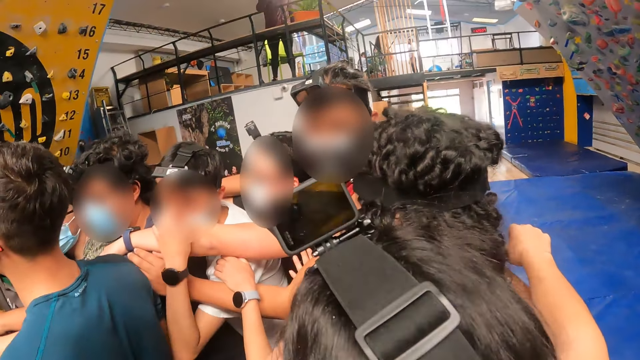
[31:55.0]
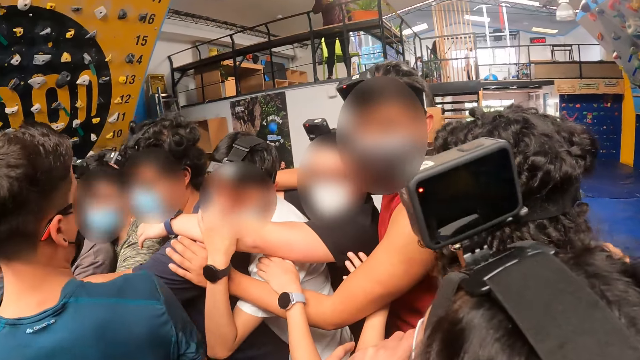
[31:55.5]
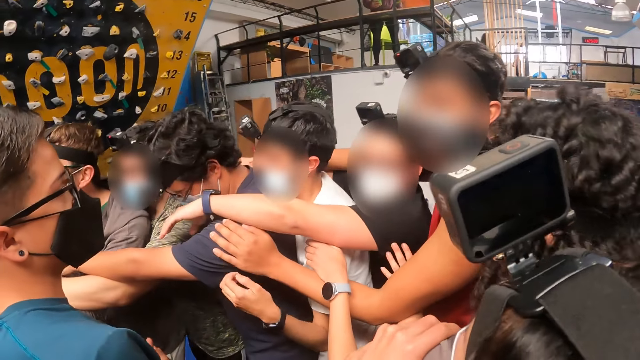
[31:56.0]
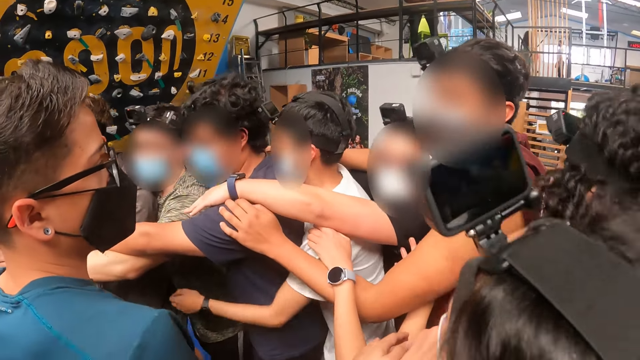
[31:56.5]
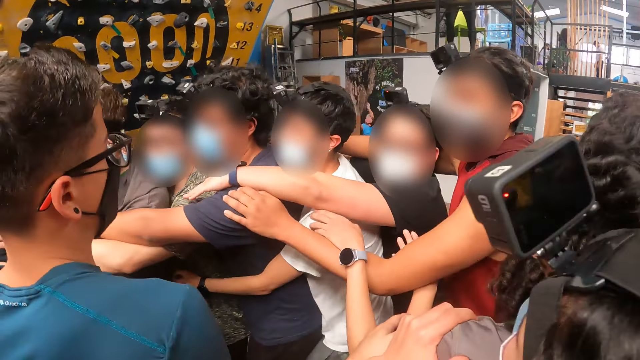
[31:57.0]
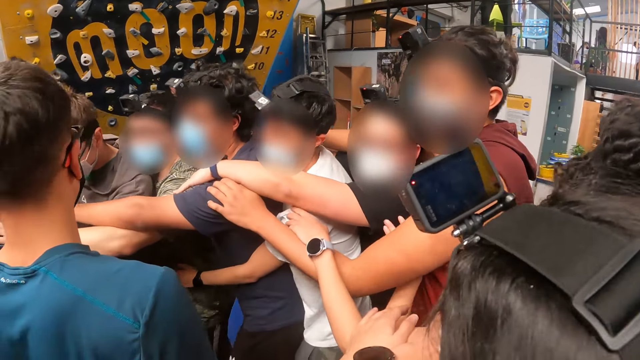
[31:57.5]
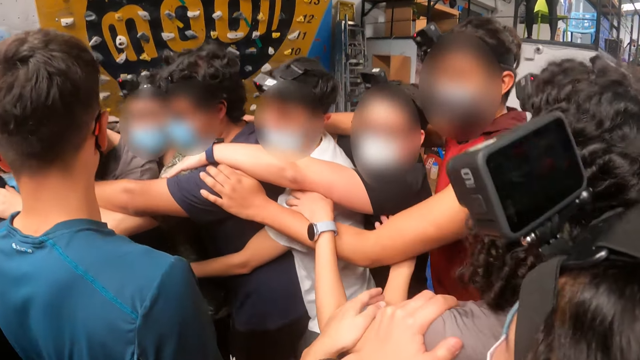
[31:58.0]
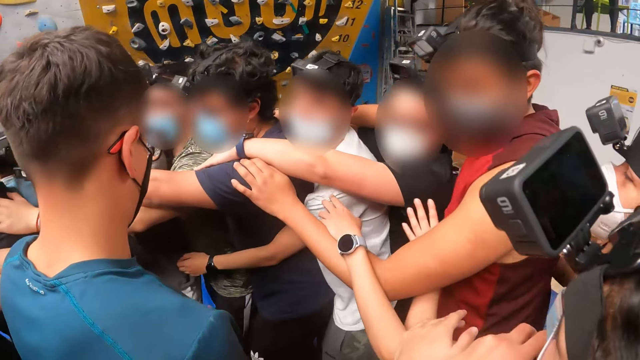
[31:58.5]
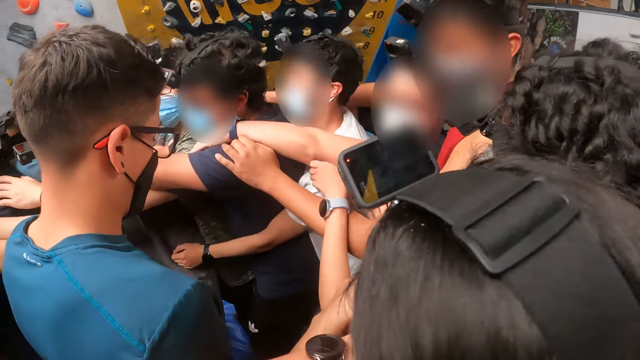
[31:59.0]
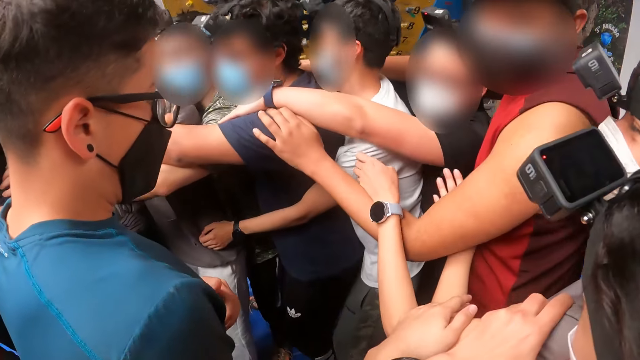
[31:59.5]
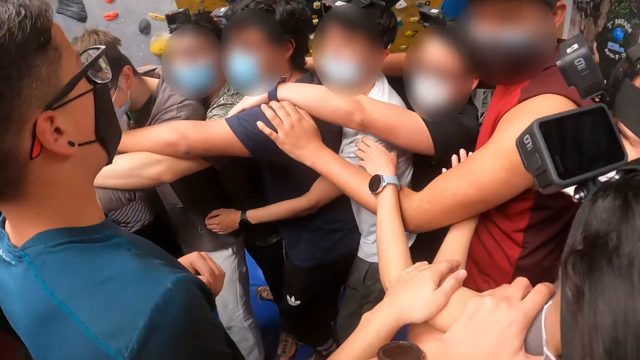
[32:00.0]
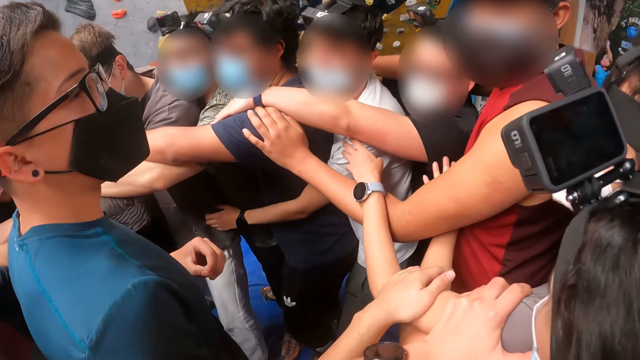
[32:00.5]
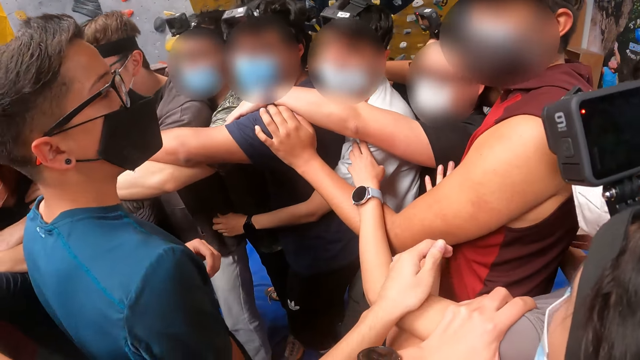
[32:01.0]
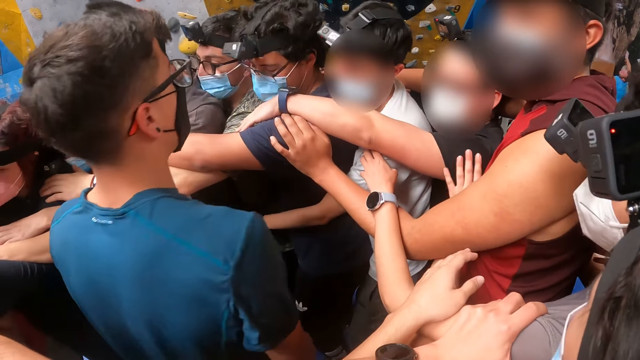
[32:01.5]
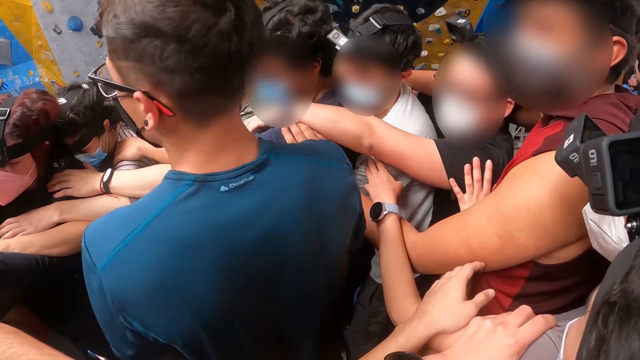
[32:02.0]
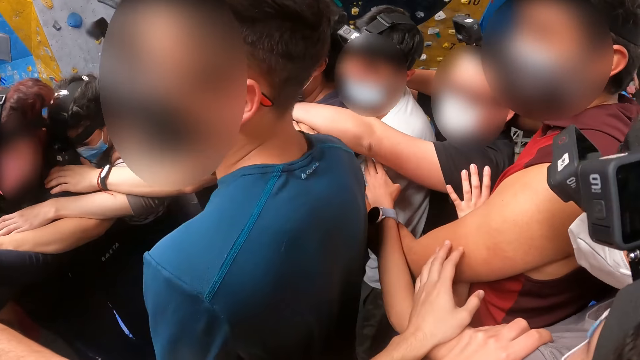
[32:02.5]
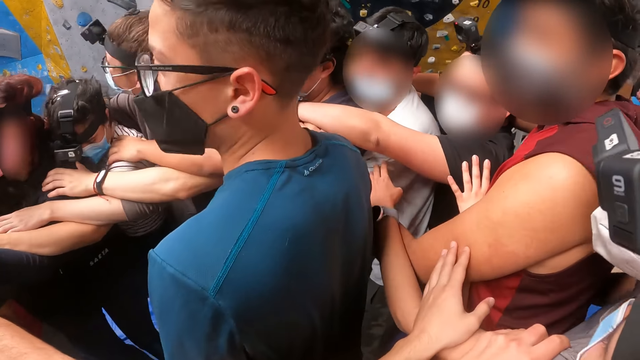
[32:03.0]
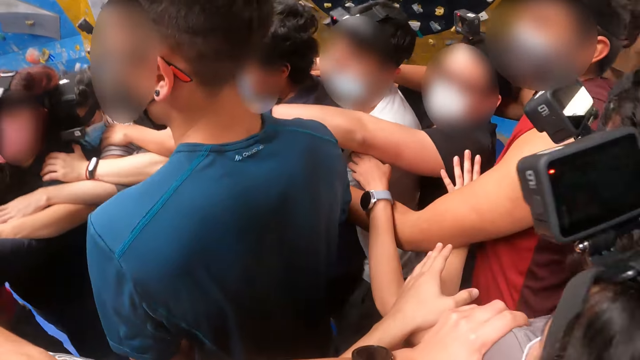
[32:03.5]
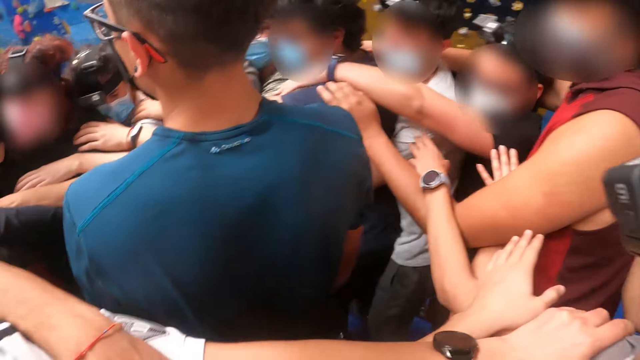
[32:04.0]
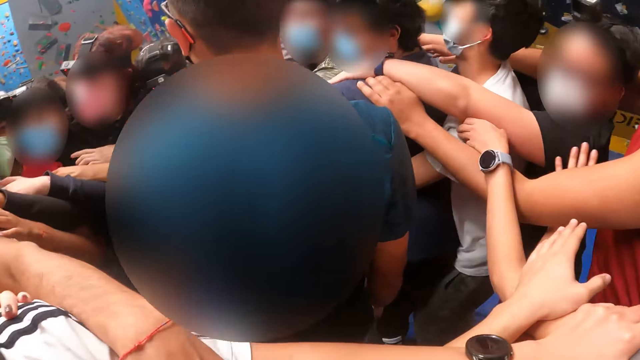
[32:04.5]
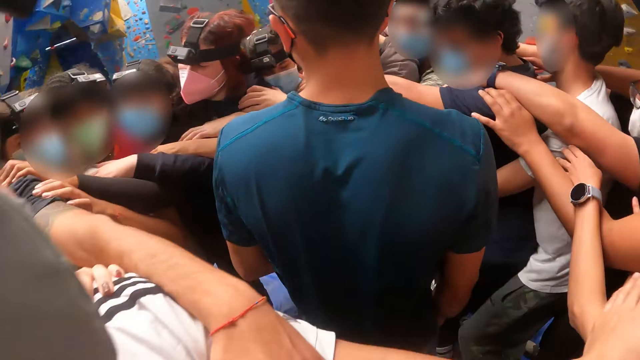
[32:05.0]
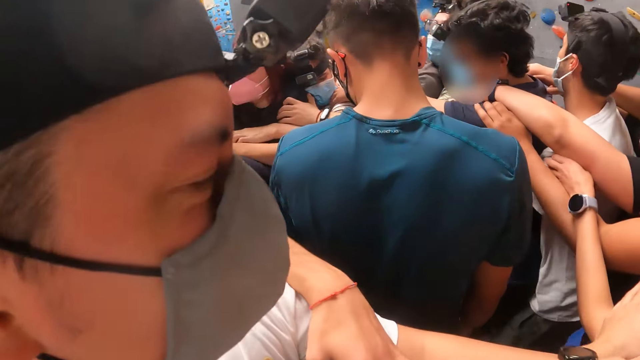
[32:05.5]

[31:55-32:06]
The camera wearer walks along the line.

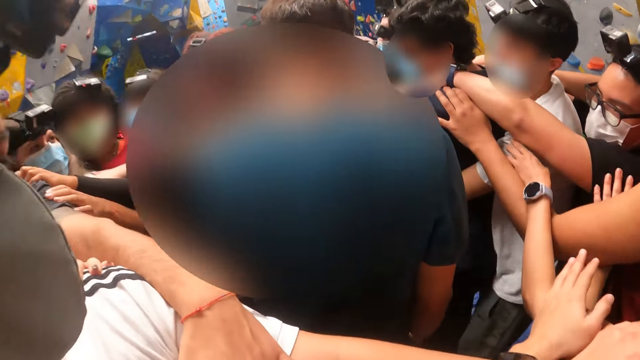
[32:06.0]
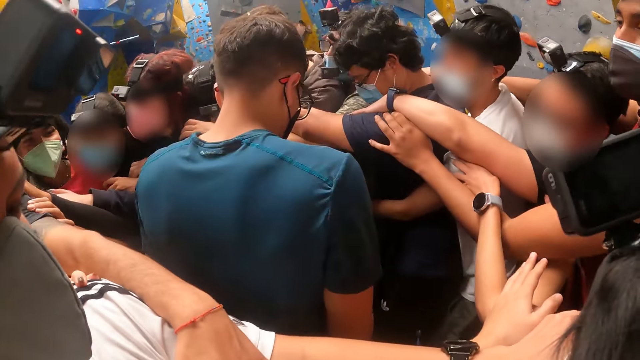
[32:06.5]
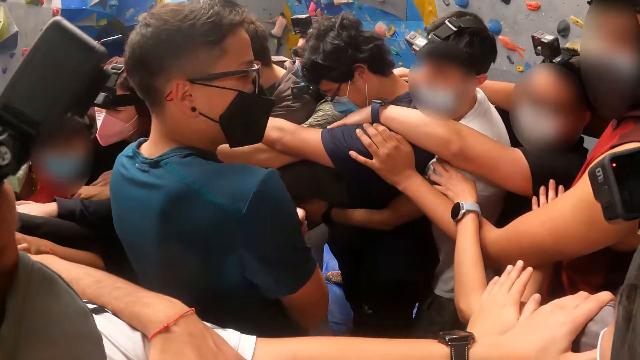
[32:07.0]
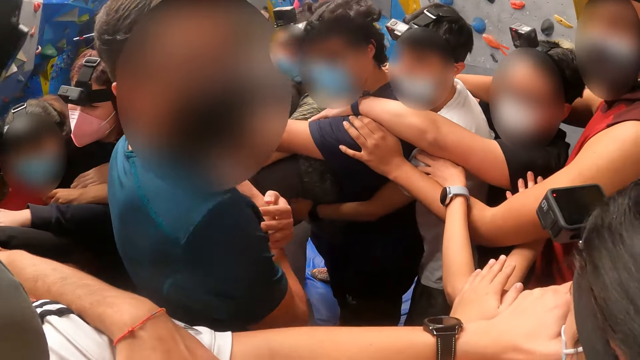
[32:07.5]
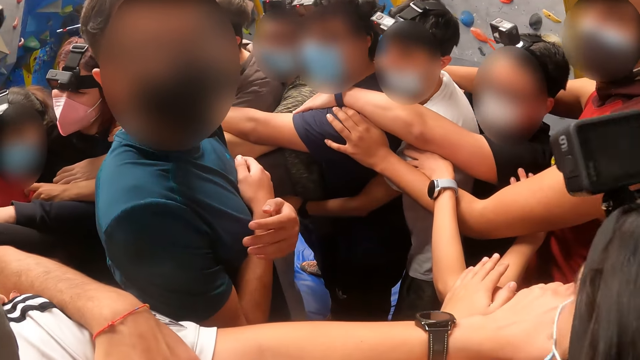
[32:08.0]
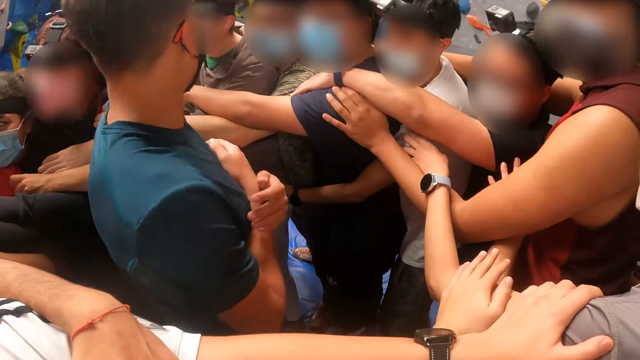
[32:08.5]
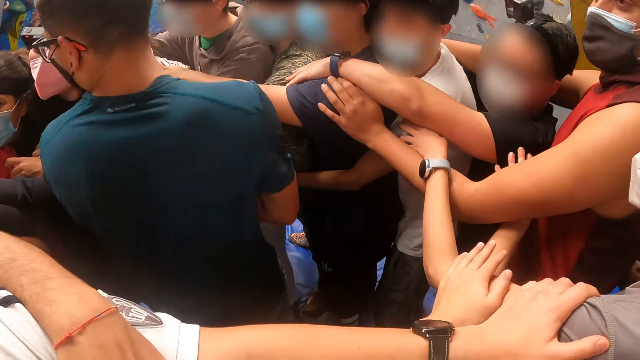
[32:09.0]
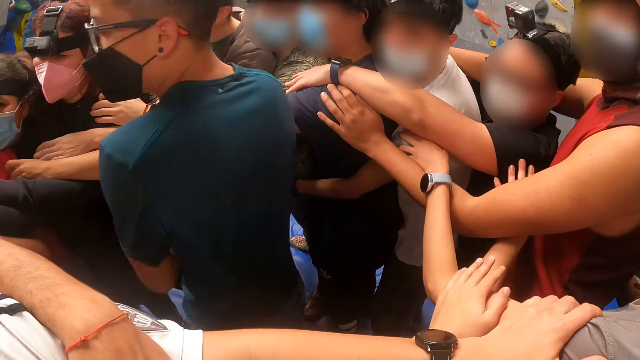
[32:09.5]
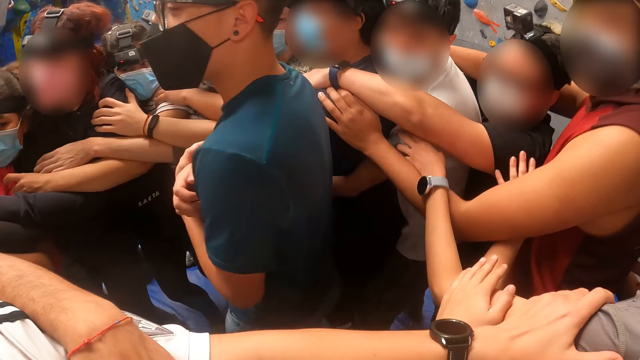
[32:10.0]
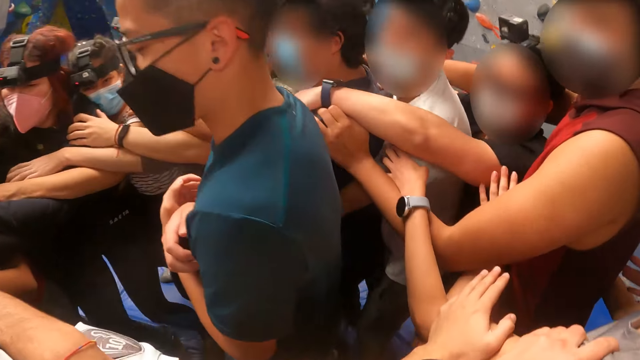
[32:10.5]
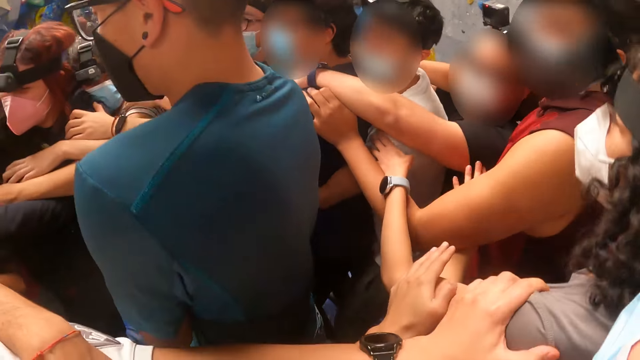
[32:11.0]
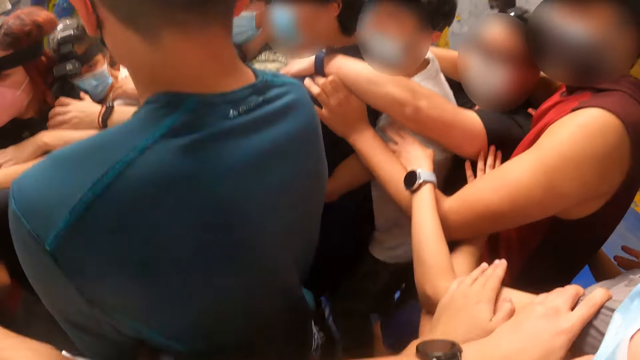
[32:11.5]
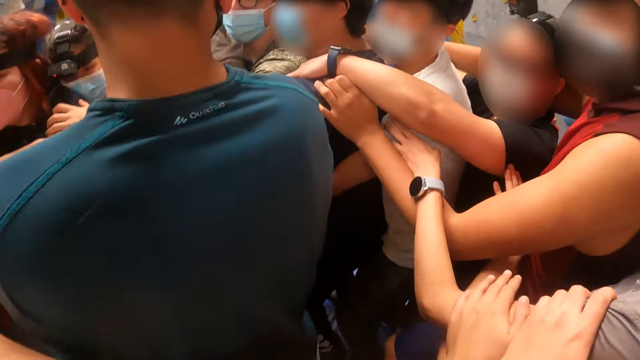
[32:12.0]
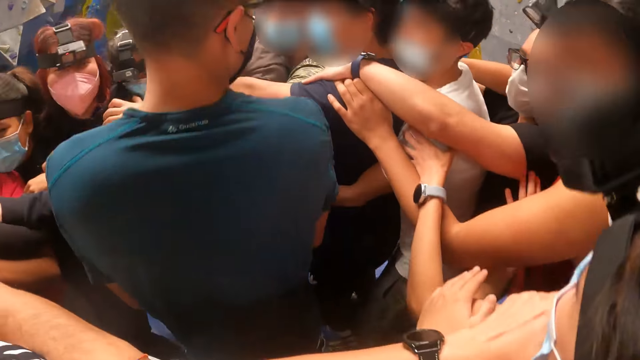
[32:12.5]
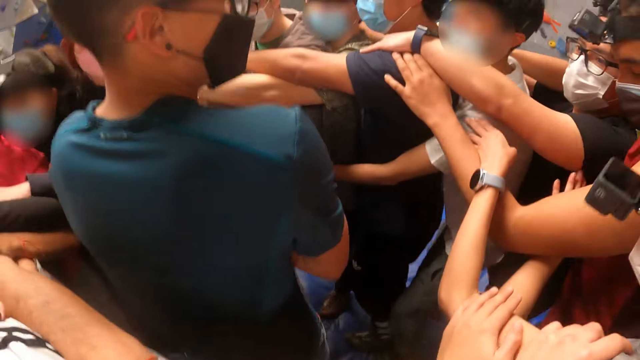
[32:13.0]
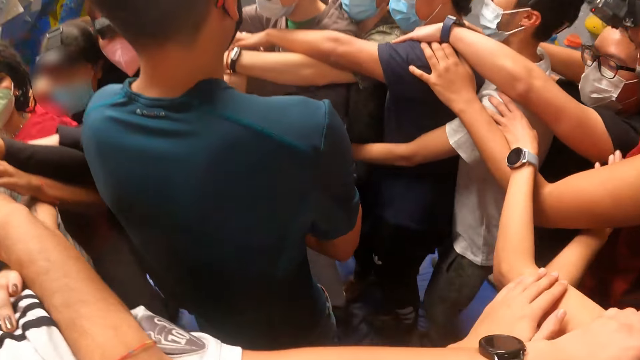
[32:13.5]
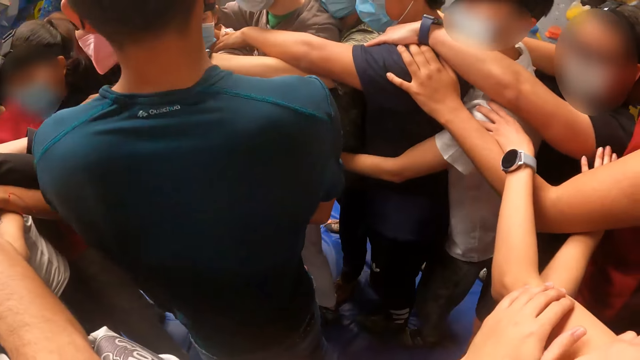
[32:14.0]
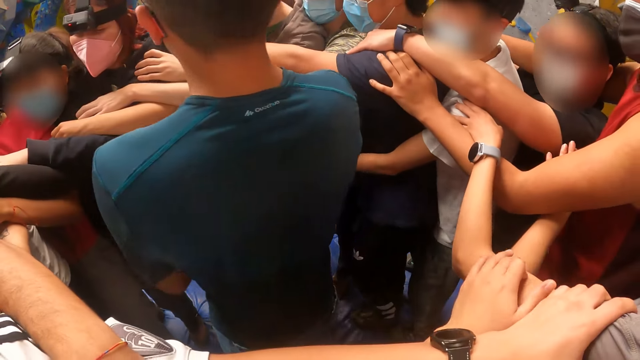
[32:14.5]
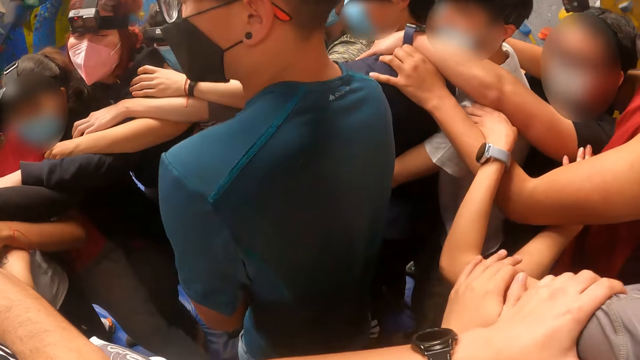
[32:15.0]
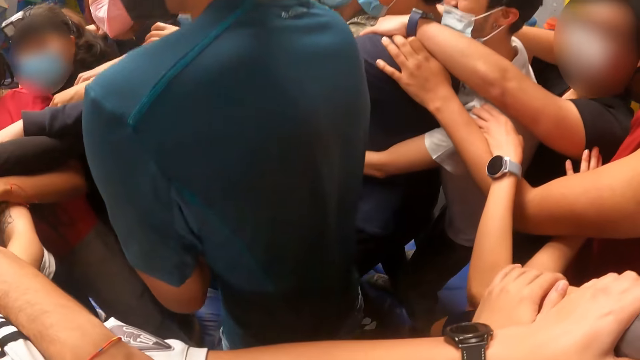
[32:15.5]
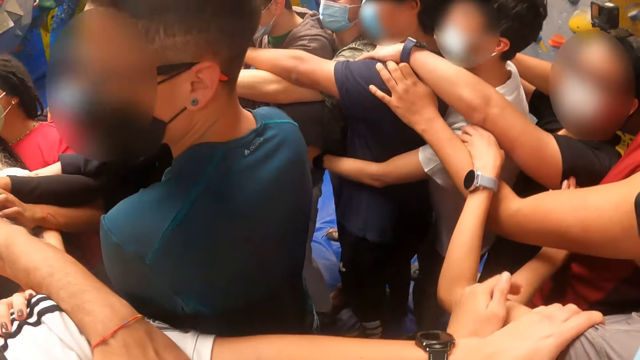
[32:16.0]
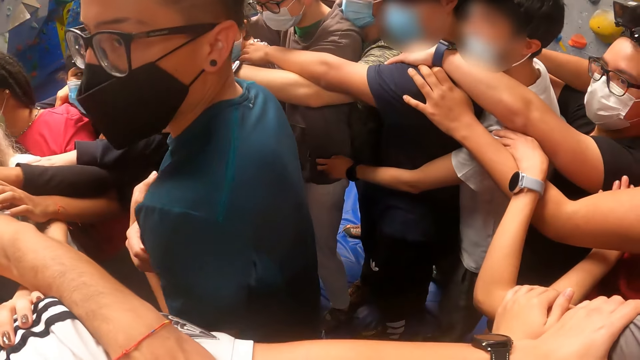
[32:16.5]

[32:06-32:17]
The camera wearer jumps in the line.
